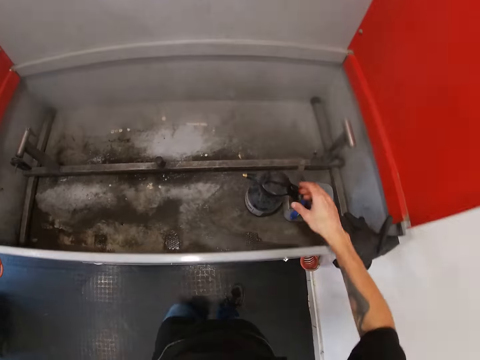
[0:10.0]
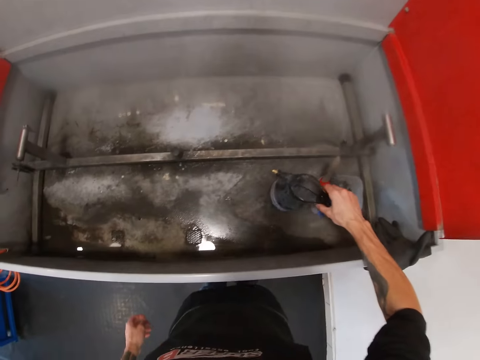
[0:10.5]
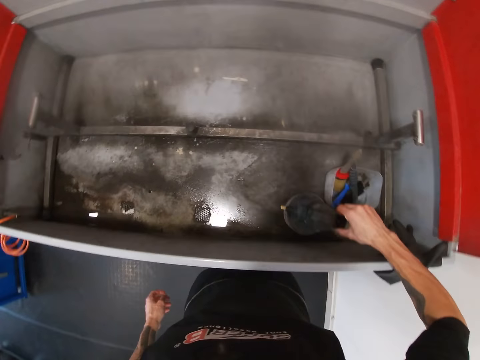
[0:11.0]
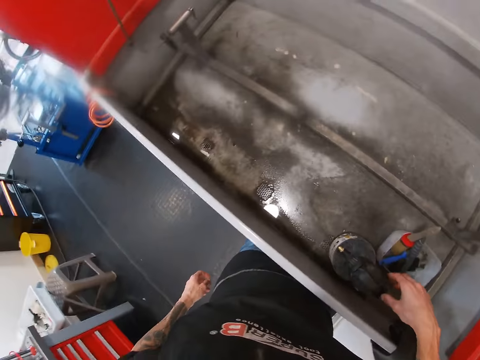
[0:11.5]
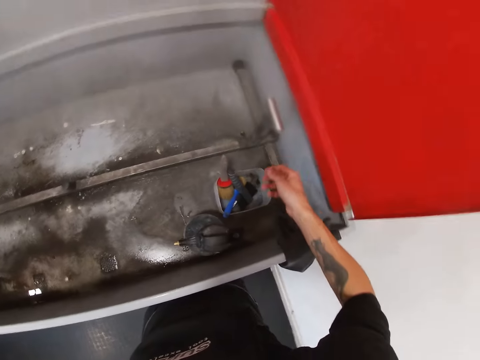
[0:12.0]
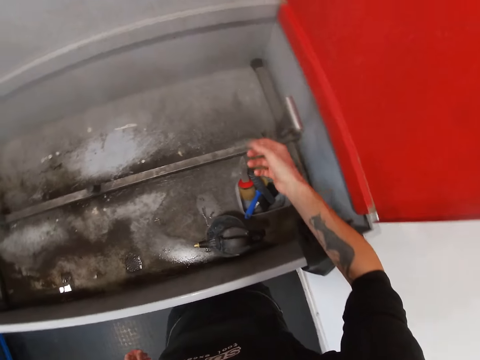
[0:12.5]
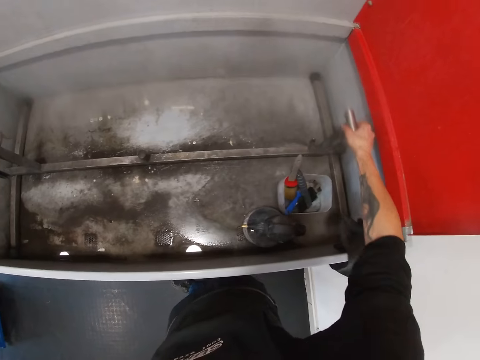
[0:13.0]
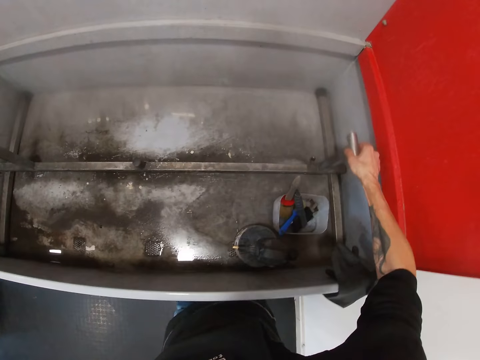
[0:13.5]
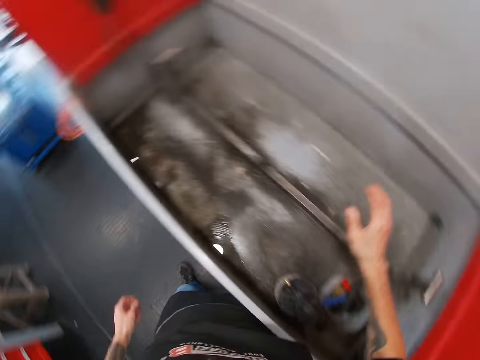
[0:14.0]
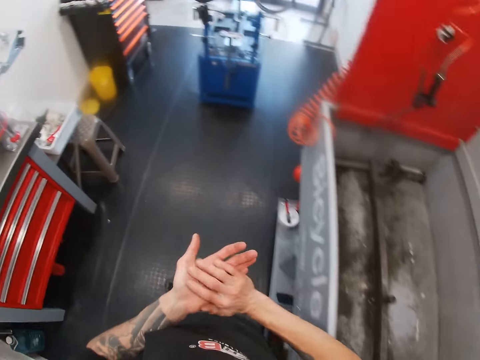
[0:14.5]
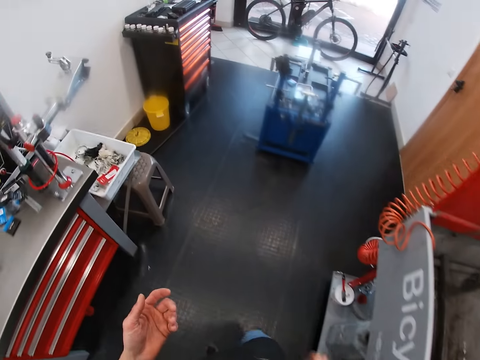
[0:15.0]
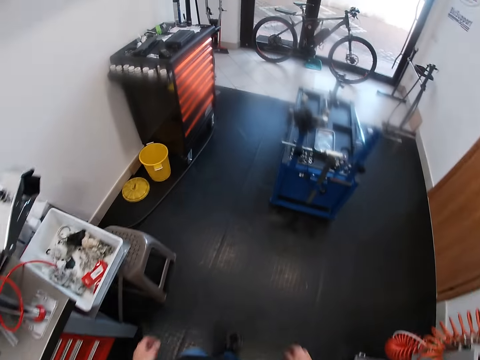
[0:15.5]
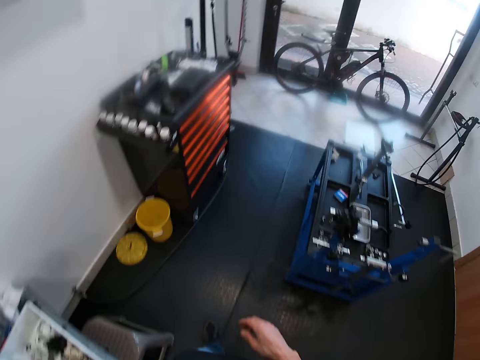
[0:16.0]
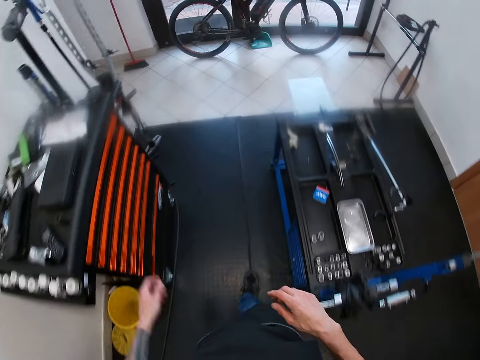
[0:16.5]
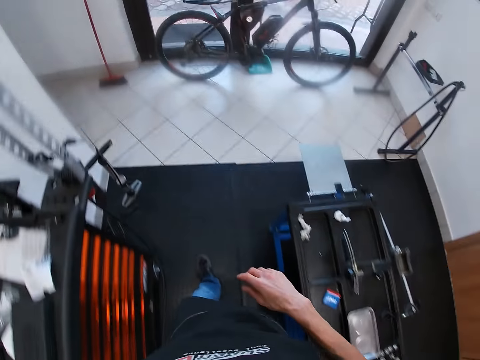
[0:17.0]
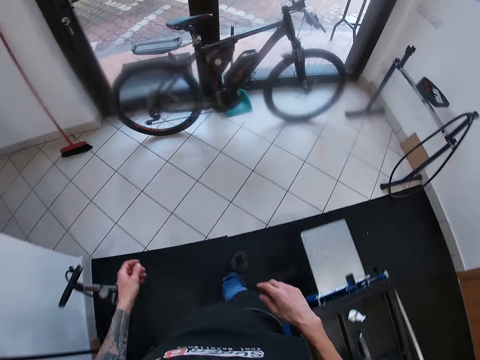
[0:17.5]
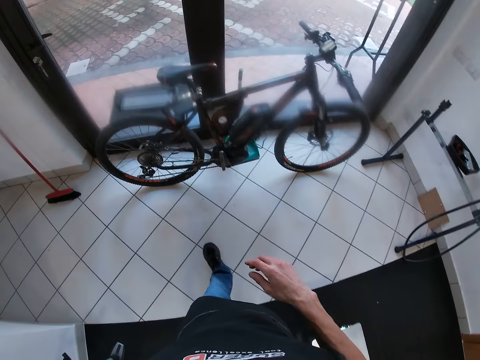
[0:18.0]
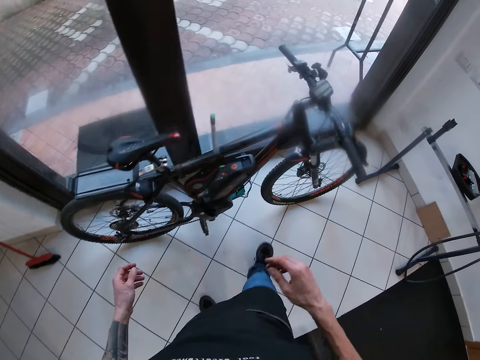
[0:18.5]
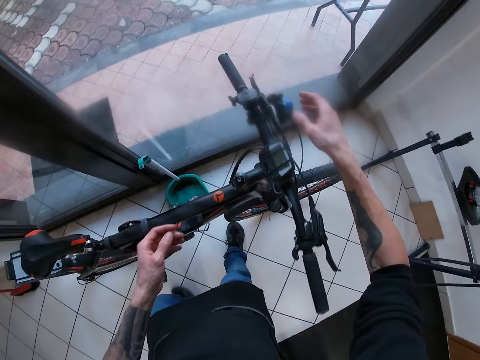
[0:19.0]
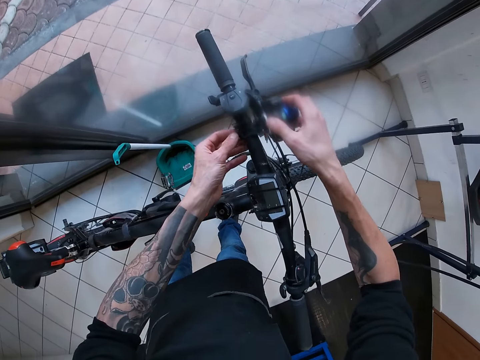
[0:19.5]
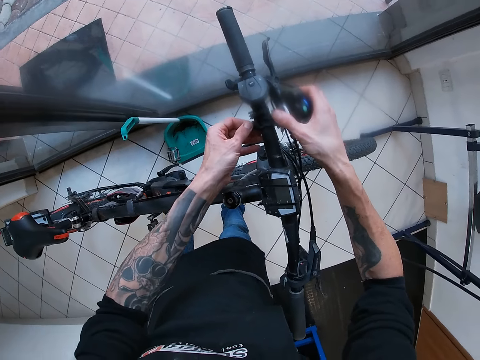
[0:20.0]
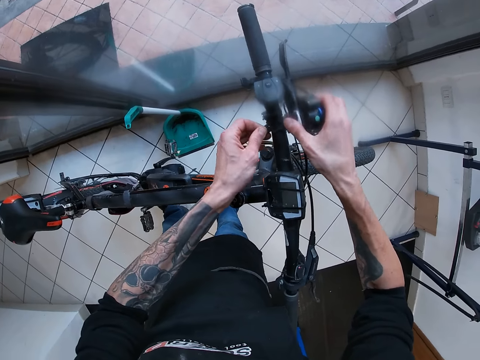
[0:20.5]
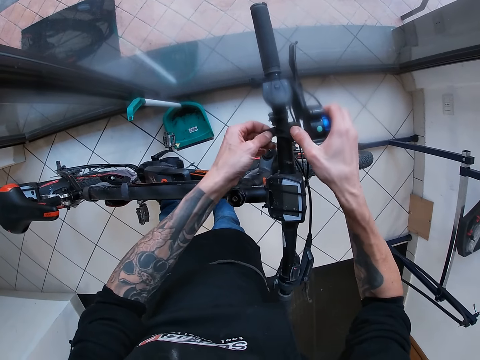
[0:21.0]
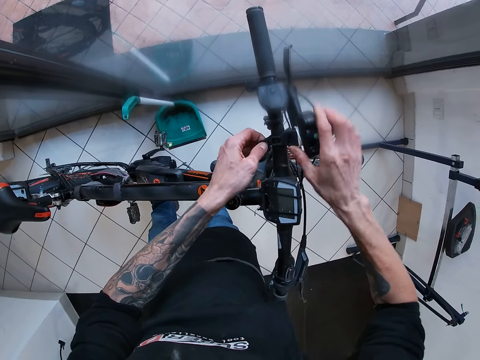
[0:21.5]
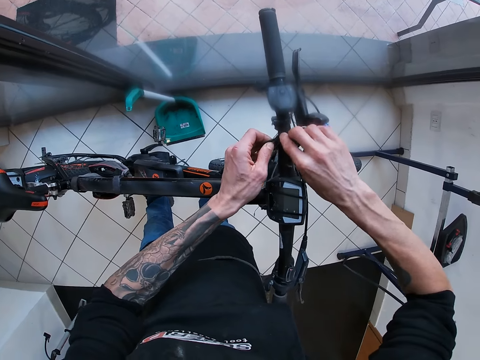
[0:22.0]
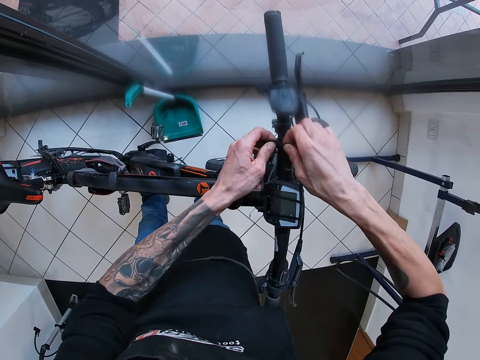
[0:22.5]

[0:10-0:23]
The camera wearer adjusts a blower with his right hand. He pulls the spray bottle towards the edge of the station. He holds an iron frame in a bicycle washer with his right hand and moves the iron frame in the bicycle washer with his right hand. He pulls on the lever. He wipes his right hand over his left hand. He walks towards the bike. He removes a bicycle bell with his hands from the bicycle.

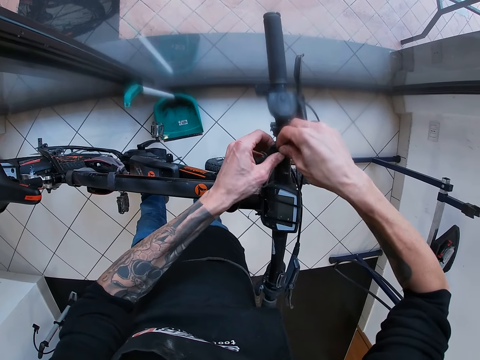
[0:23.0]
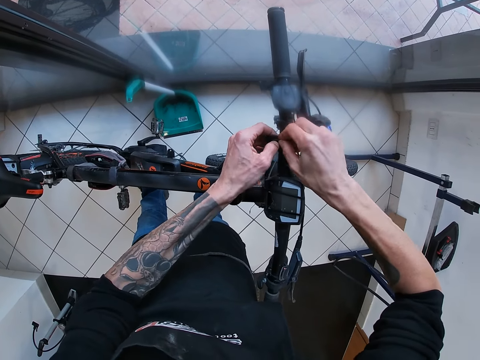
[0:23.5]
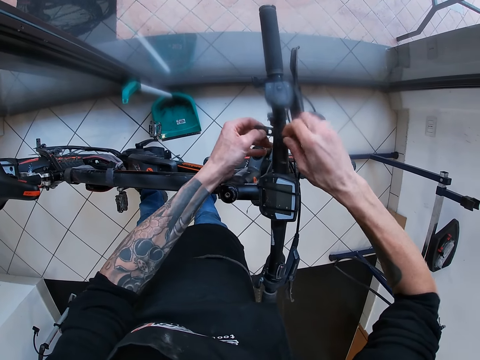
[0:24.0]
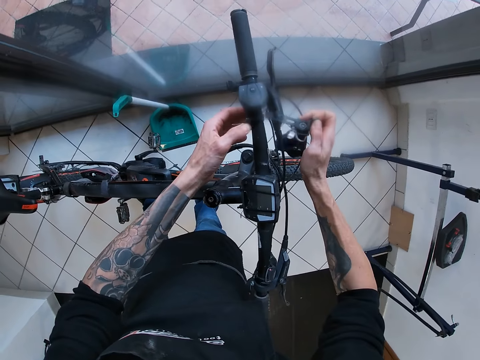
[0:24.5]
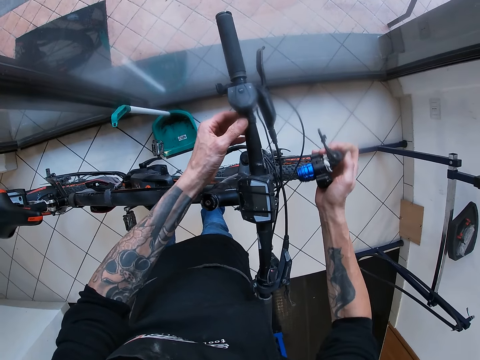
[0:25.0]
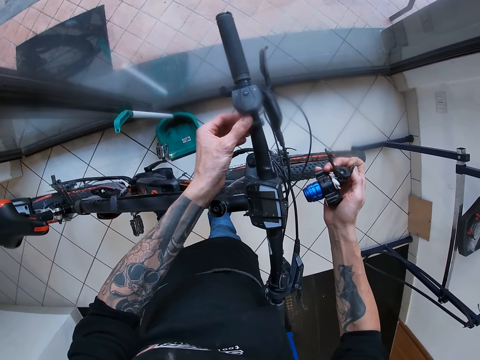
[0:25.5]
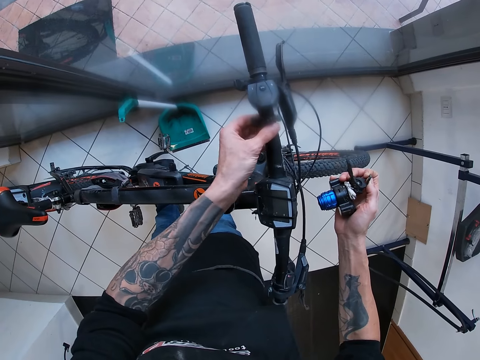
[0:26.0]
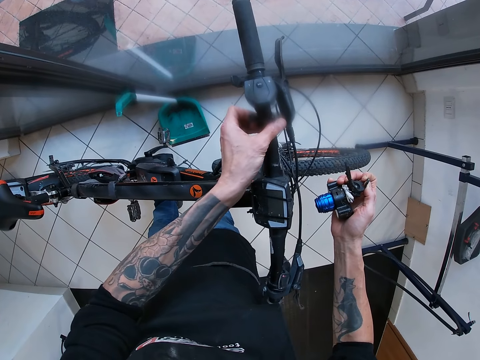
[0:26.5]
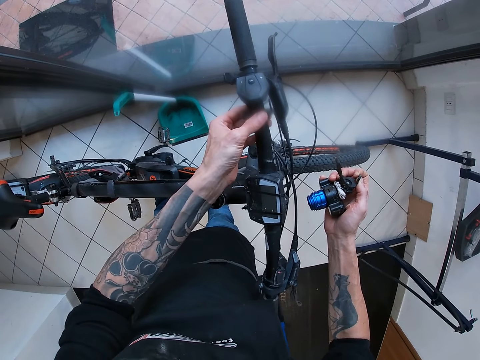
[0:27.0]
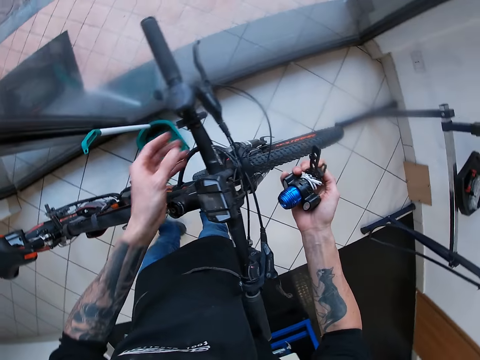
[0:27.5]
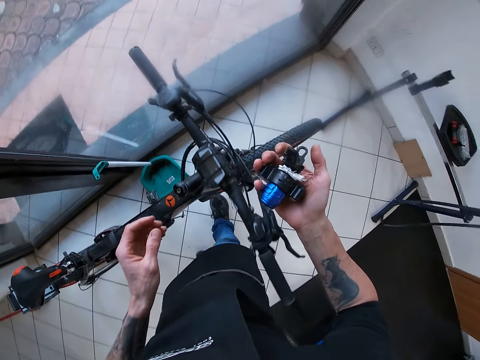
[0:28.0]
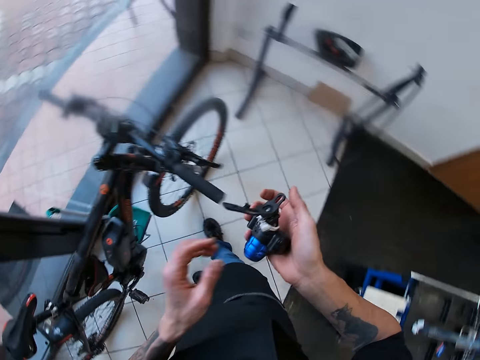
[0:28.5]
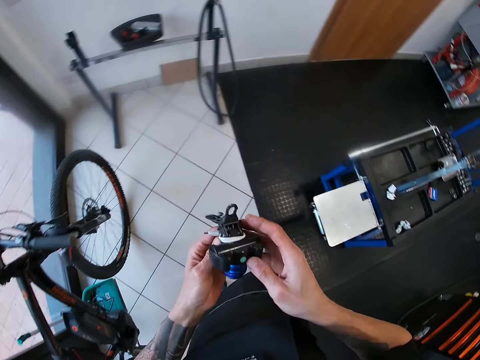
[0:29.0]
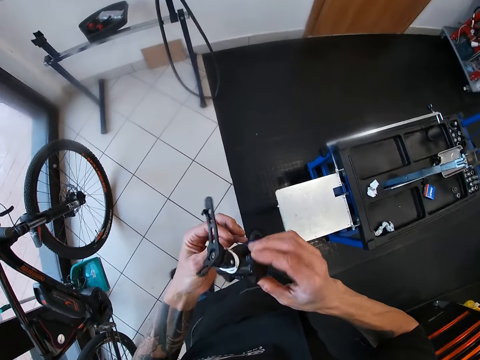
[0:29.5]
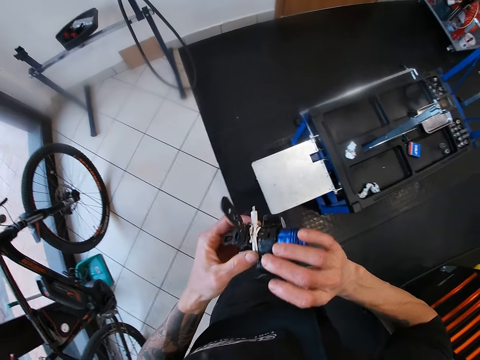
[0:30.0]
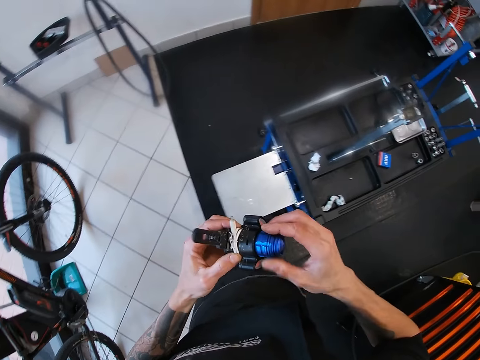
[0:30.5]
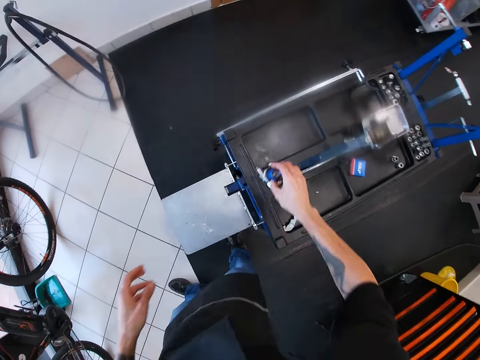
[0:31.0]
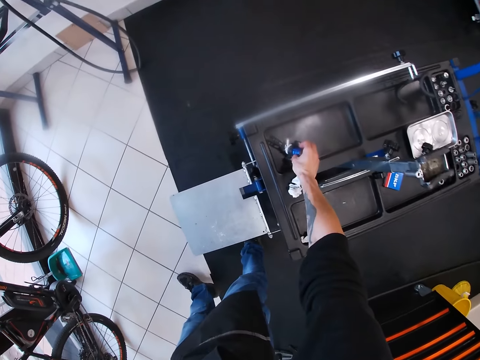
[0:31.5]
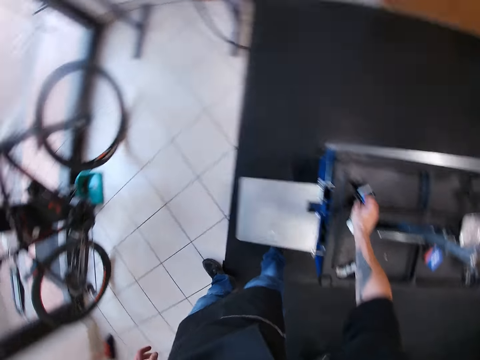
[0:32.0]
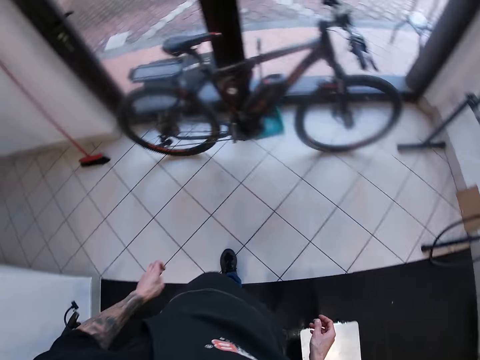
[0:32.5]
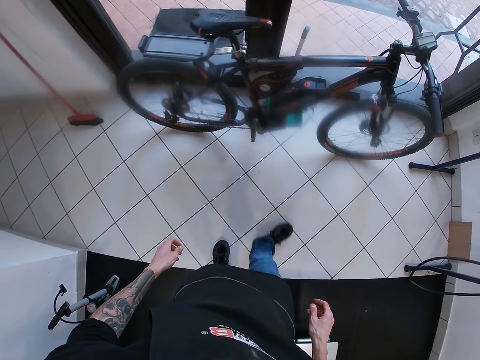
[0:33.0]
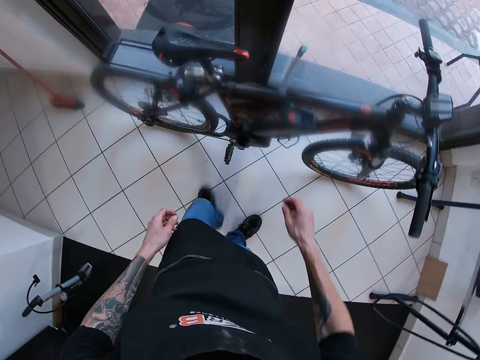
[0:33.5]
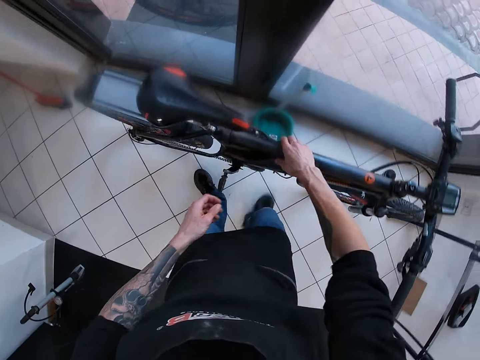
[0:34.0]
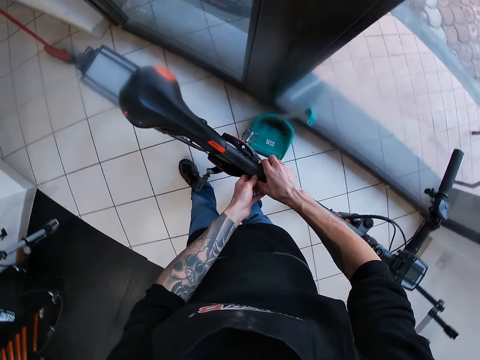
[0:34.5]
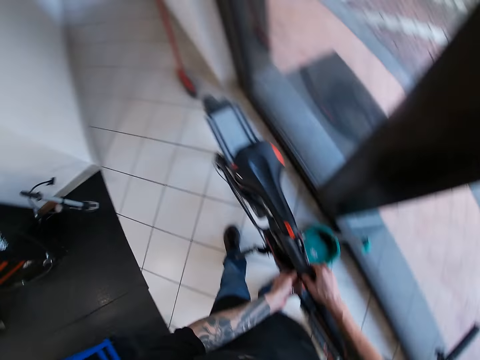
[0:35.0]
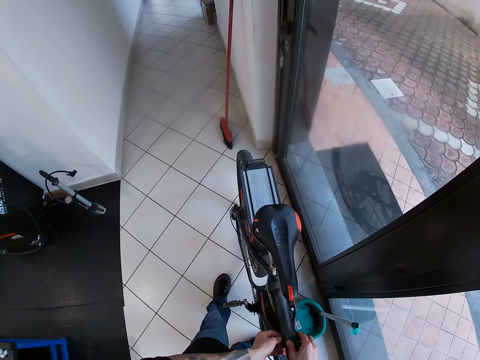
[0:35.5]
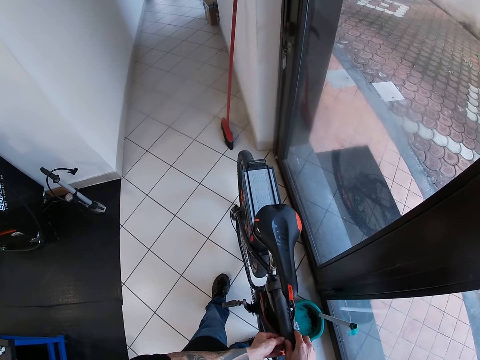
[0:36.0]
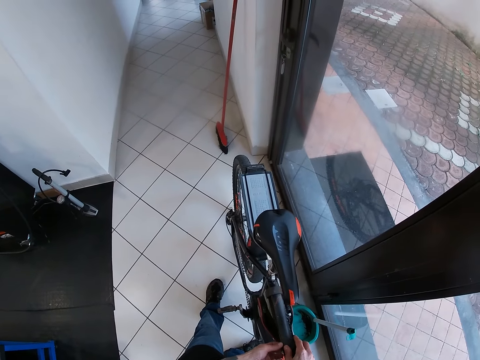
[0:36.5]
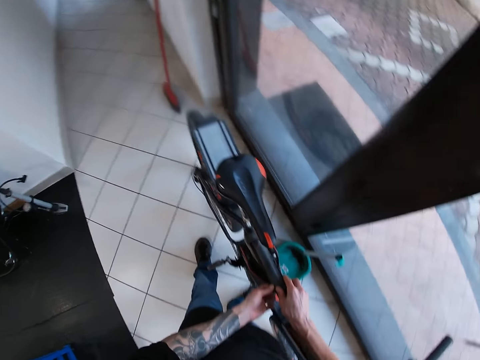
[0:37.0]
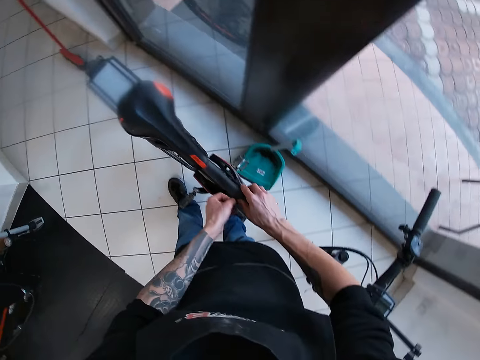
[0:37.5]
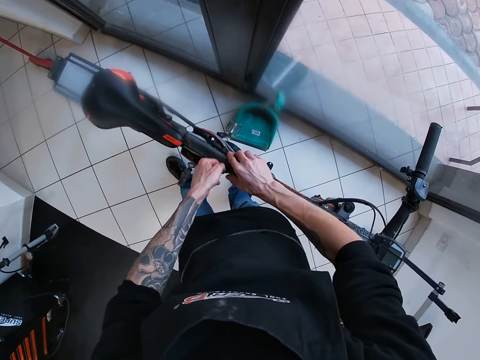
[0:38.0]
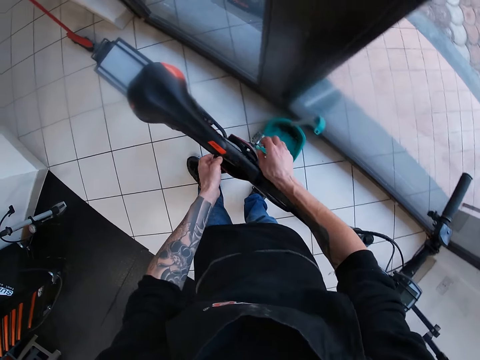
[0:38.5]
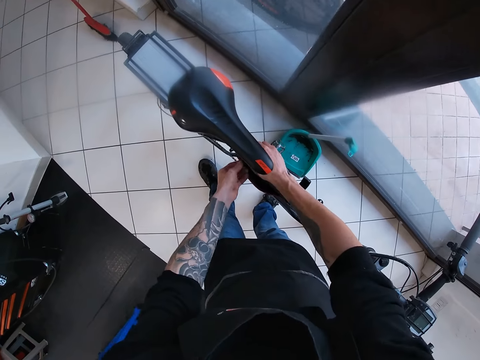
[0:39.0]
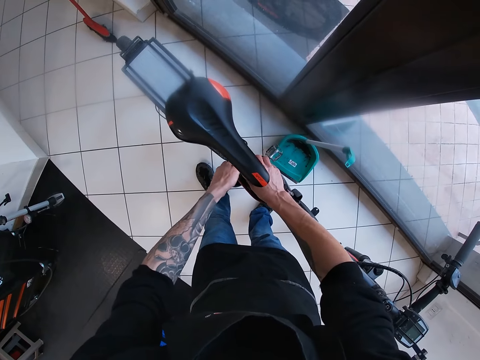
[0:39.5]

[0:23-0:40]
The camera wearer adjusts the bicycle bell clamp or part of the handle bar with his left hand. He walks towards the drawer. He holds the bicycle bell with both hands. He inspects the part. He drops the bicycle bell on a workbench with his right hand. He walks towards the drawer. He removes a bicycle frame bag from the top tube of the bicycle with his hands.
